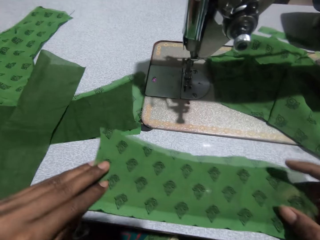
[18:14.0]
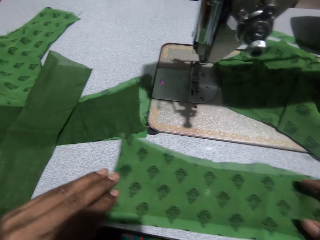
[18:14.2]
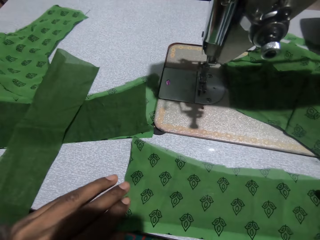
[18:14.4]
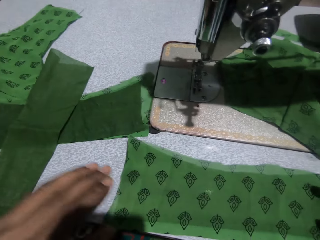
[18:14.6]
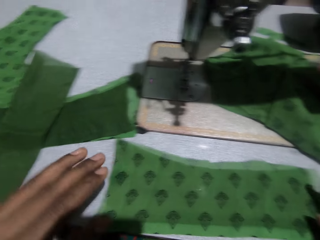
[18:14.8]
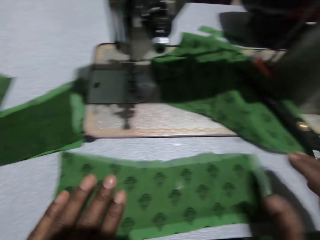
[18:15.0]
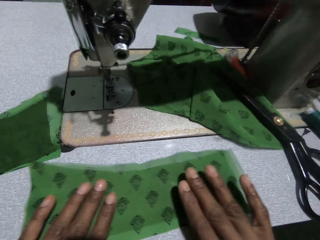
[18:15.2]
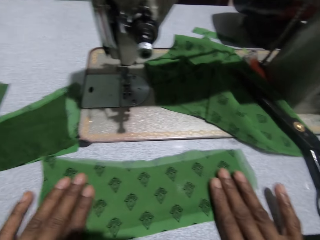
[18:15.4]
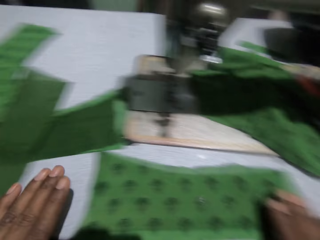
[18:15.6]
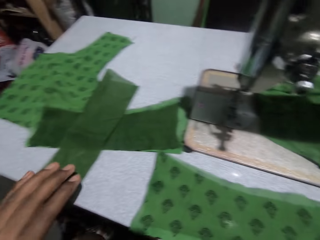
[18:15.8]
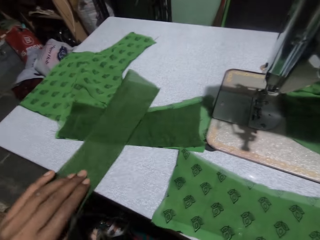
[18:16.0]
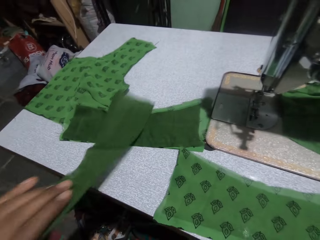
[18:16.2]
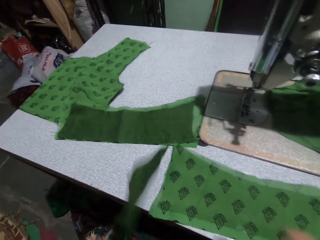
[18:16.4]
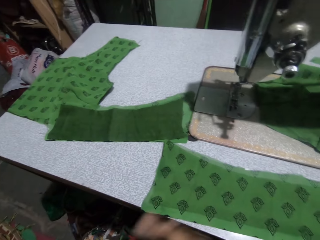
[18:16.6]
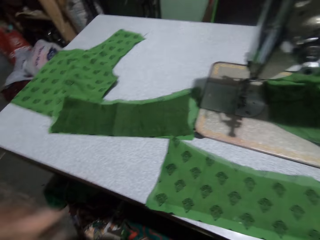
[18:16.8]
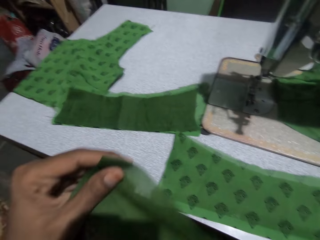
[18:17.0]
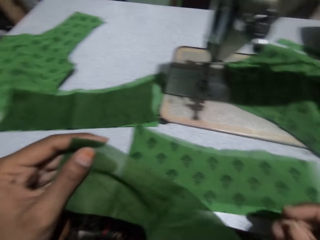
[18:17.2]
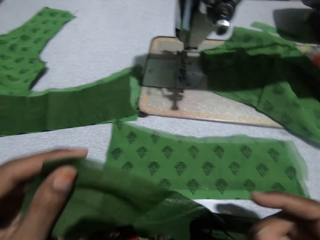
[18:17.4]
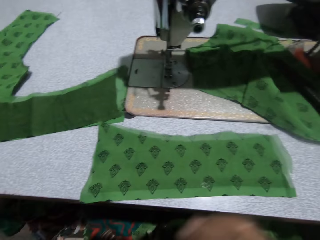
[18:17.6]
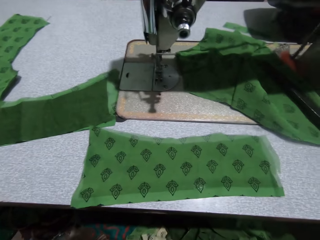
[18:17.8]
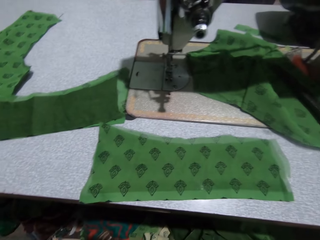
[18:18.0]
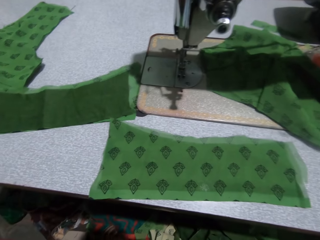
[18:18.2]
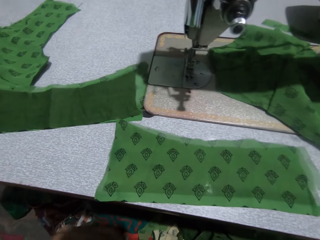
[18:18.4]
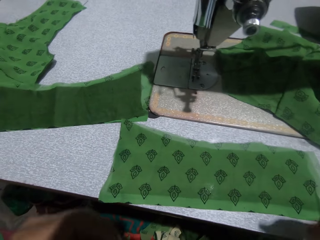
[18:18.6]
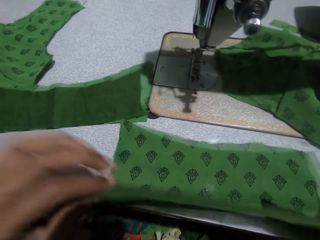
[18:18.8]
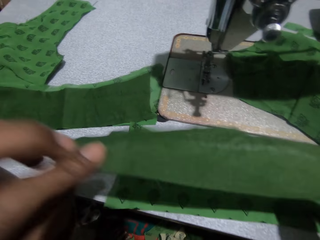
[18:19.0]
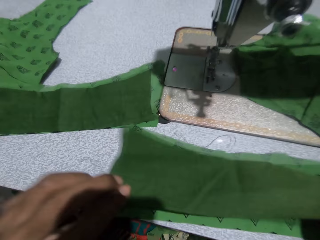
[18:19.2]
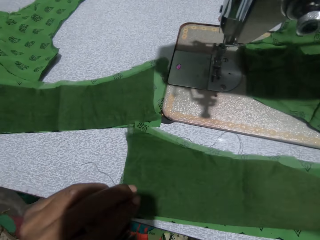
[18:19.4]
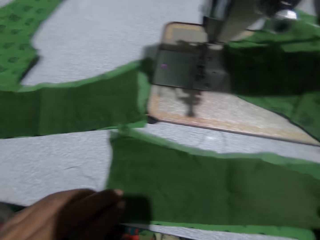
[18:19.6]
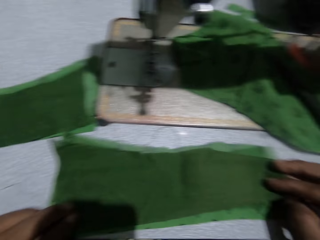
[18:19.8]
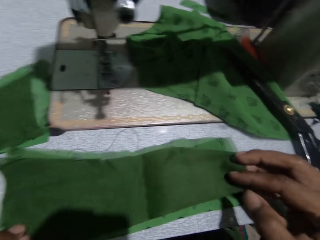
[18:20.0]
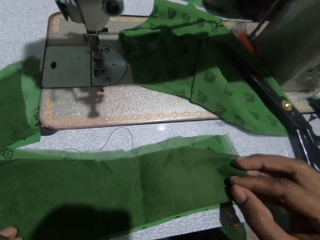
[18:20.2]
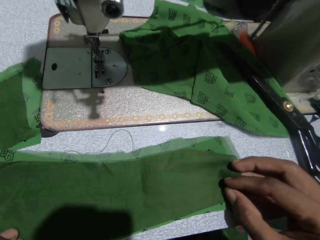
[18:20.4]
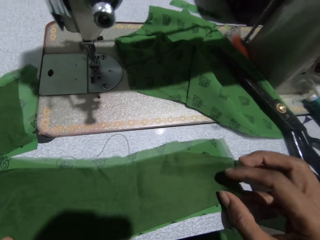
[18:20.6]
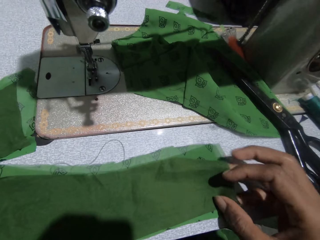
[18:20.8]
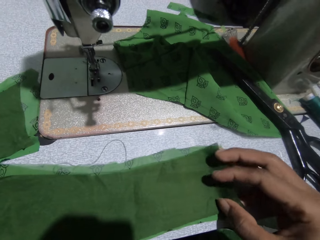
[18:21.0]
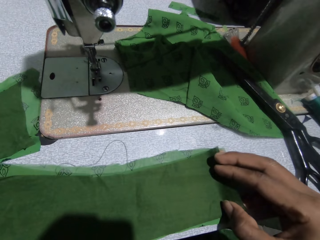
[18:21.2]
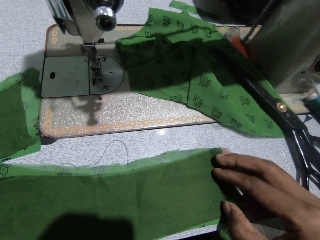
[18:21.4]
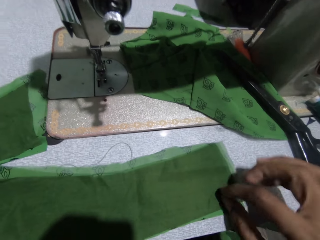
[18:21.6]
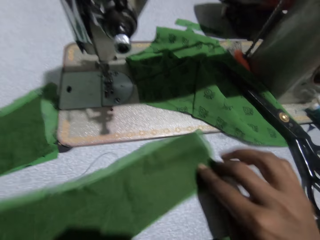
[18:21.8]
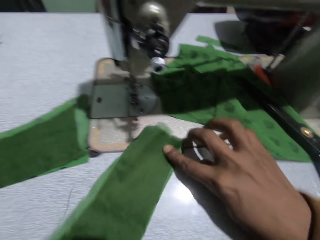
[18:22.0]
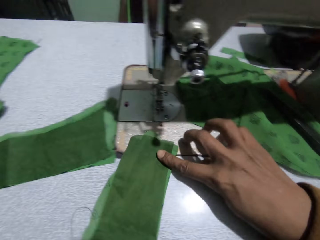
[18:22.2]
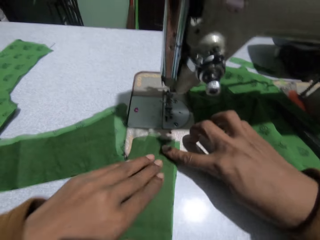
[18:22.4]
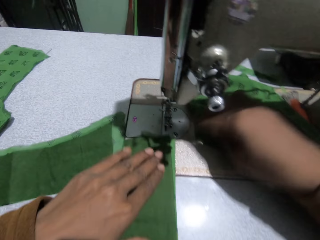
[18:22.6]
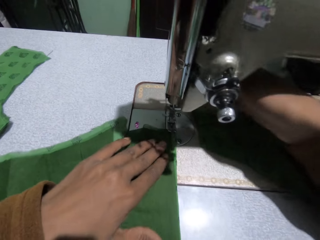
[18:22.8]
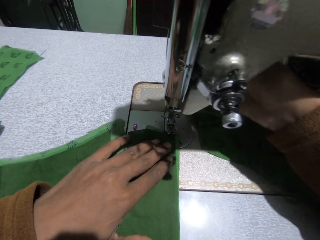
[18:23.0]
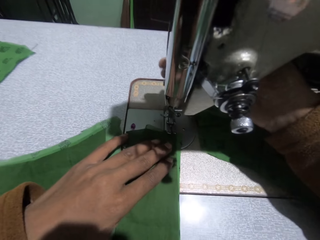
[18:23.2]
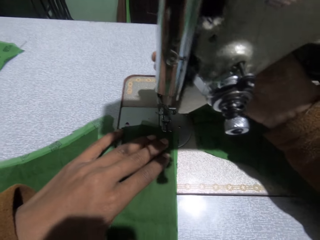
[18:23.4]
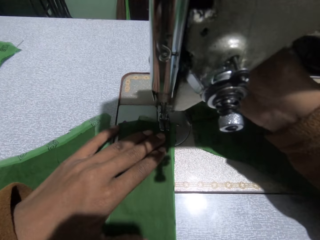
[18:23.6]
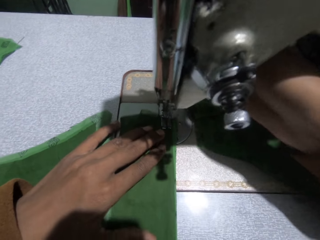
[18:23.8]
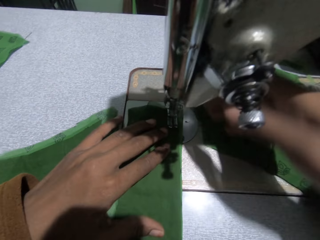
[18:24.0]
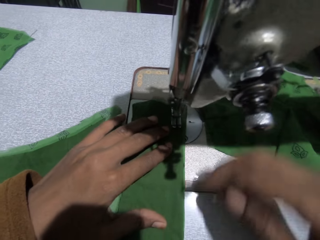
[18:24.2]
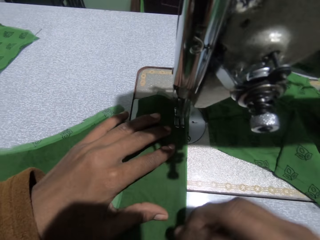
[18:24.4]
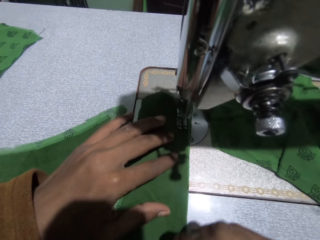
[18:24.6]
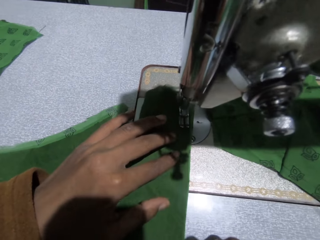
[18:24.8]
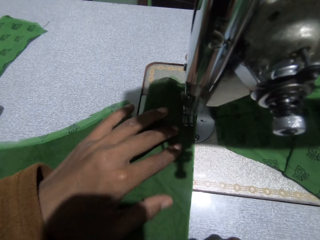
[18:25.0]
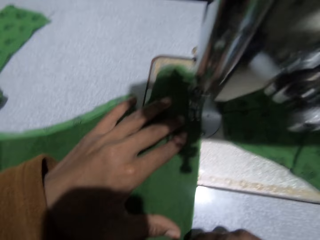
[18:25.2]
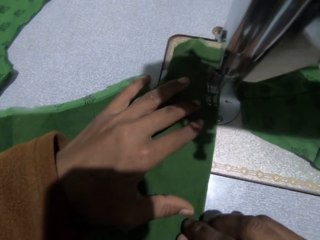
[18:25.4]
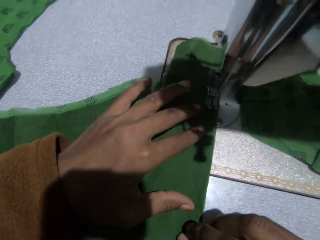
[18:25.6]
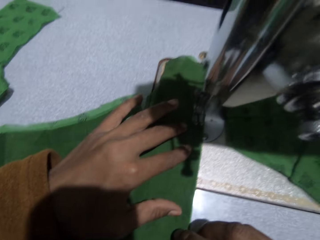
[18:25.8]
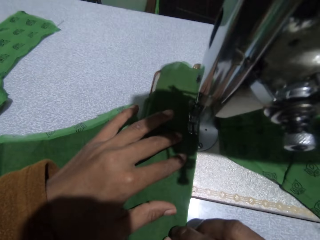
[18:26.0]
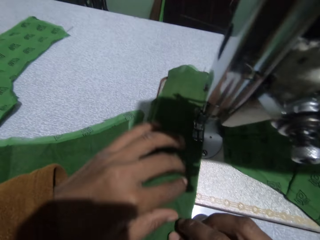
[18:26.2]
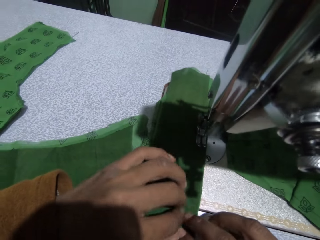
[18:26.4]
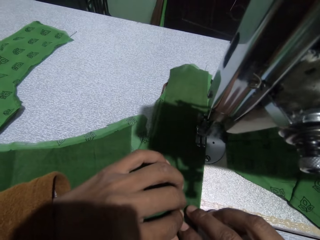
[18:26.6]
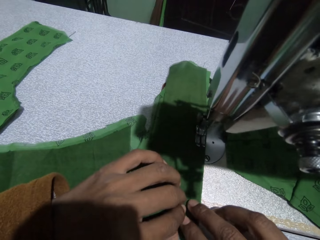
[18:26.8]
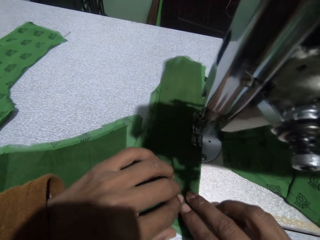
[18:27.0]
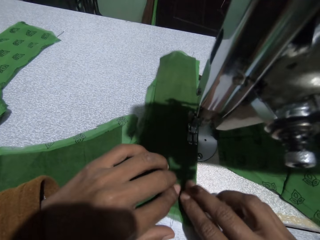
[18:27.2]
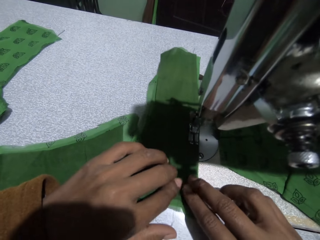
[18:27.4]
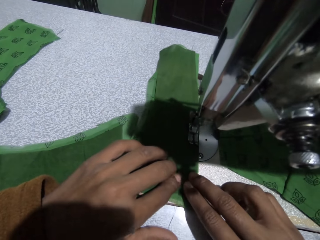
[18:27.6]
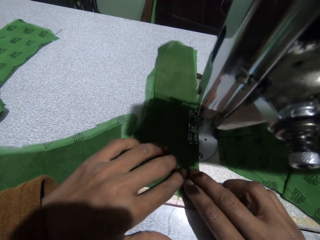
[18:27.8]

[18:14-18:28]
The camera wearer puts the cloth or fabric on the sewing machine. They align the fabric. They pick up the cloth. They put the cloth on the sewing machine. They position the cloth on the sewing machine. They knit the fabric. They sew the cloth.

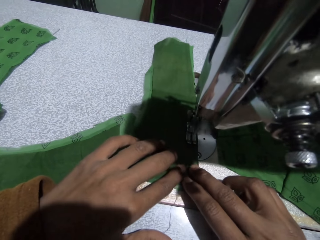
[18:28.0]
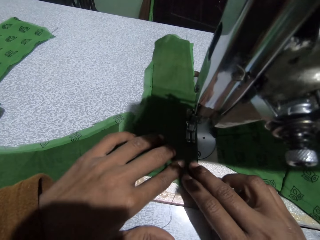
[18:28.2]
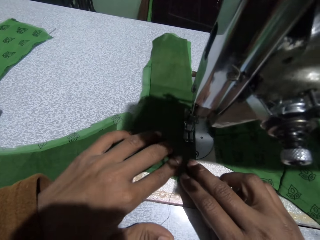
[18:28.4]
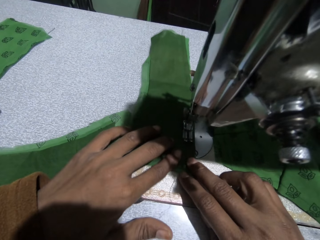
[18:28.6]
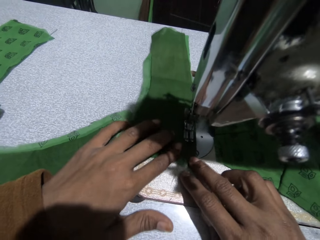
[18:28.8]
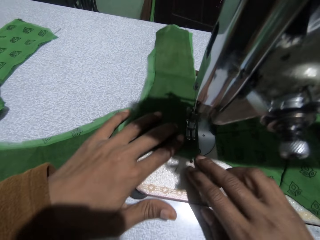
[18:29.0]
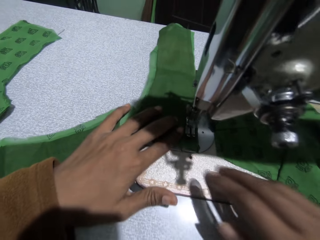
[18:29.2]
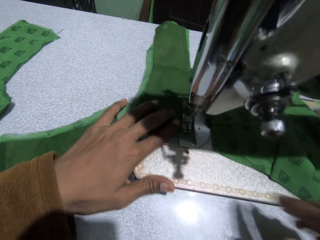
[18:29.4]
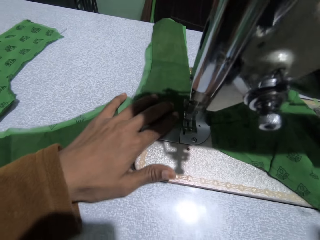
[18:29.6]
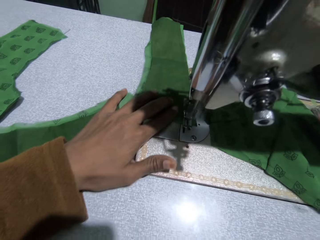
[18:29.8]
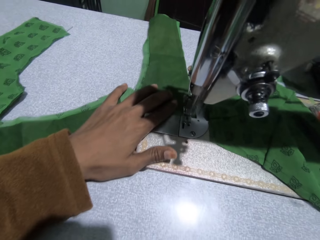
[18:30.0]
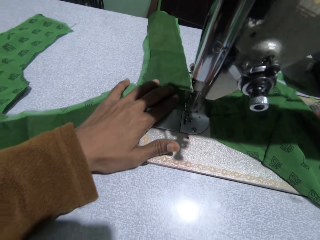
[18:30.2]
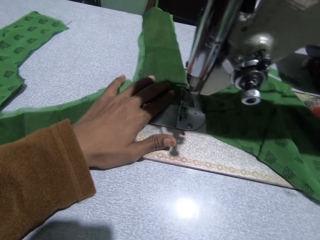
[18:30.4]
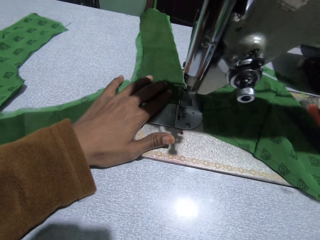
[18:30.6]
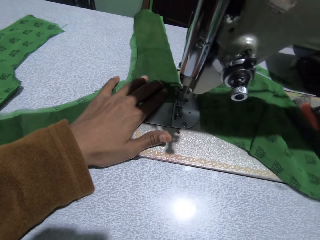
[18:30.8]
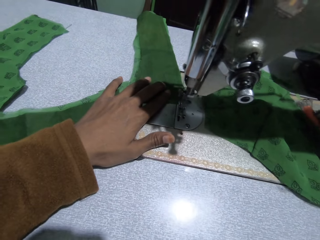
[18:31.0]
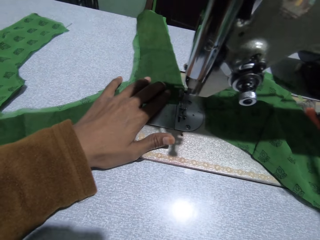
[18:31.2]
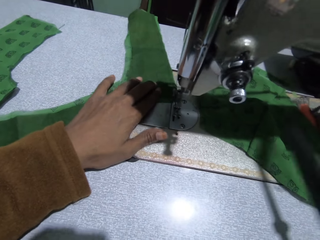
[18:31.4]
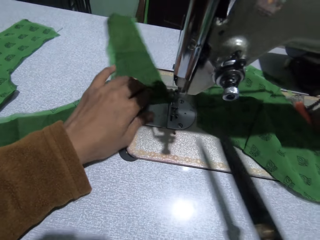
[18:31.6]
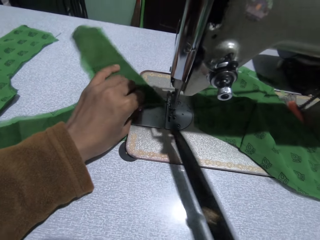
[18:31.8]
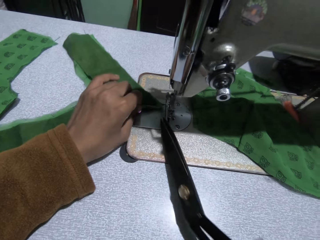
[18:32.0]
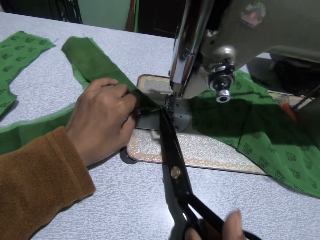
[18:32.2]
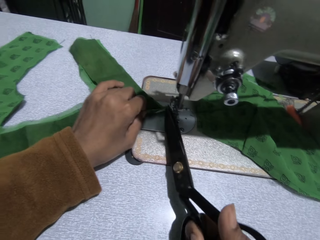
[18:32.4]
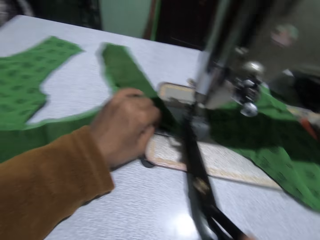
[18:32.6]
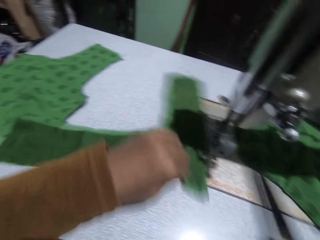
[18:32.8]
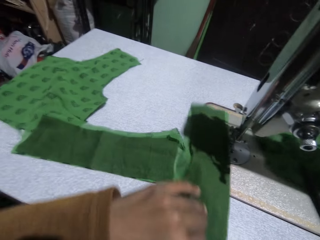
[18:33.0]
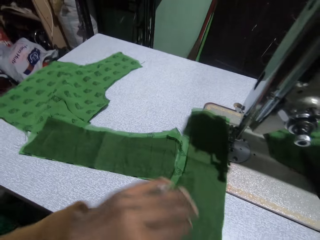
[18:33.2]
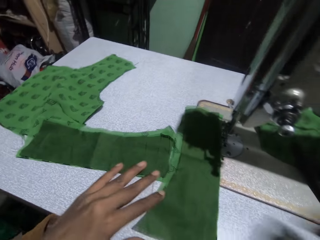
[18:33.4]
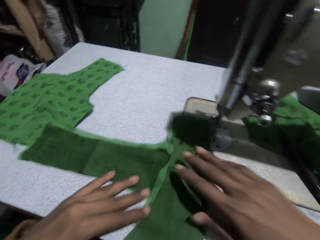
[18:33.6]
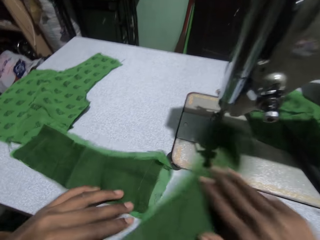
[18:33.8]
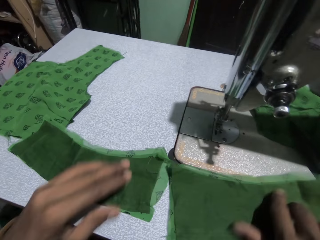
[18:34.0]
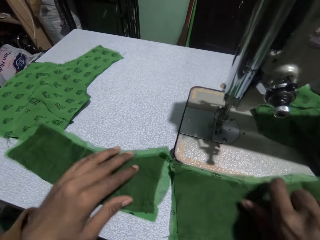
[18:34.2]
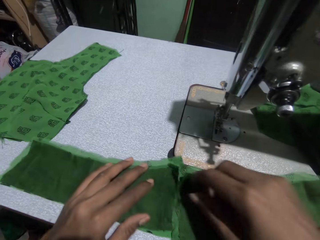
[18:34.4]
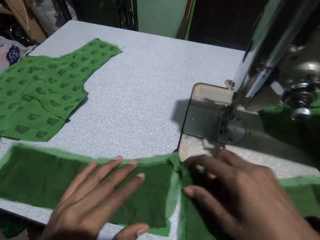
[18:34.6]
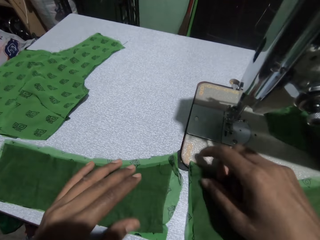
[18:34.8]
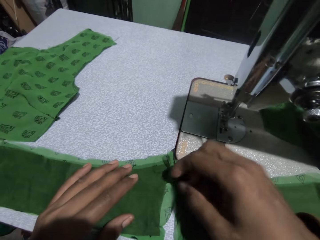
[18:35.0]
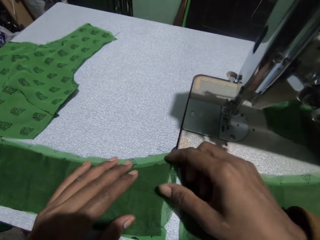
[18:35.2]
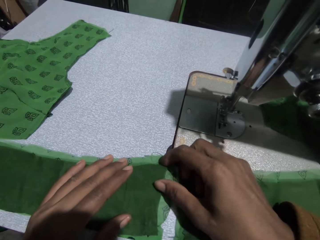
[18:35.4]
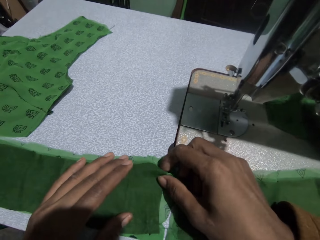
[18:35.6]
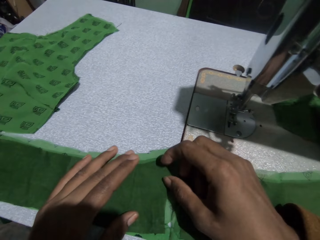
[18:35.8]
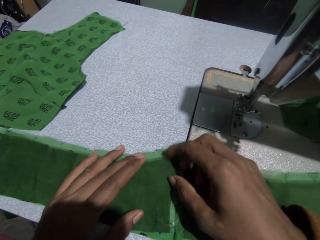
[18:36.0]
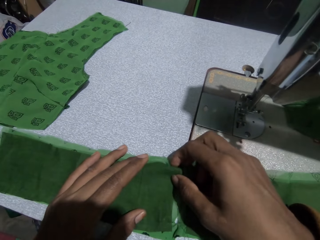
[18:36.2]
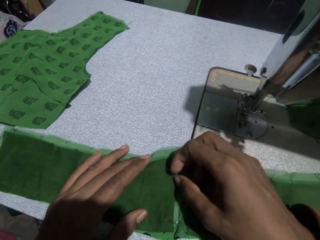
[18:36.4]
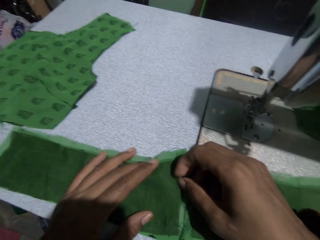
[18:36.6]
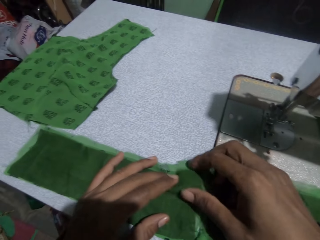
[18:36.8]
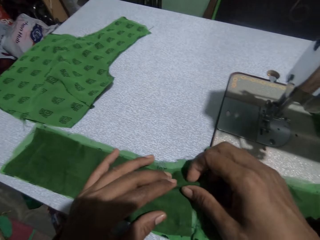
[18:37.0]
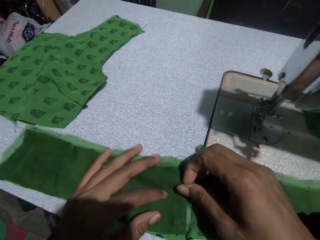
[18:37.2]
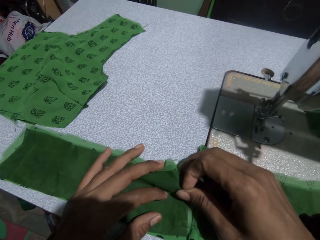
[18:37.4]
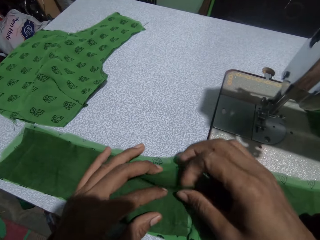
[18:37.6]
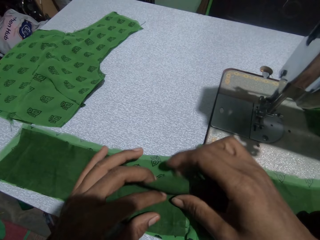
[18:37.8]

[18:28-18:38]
The camera wearer picks up the scissors. They cut the thread with the scissors. They move the cloth or fabric on the sewing machine.
